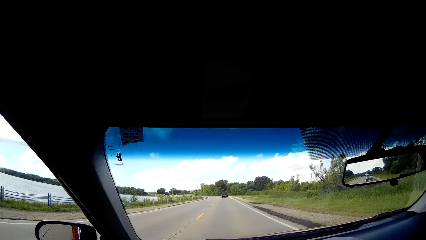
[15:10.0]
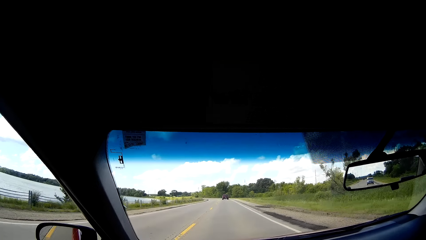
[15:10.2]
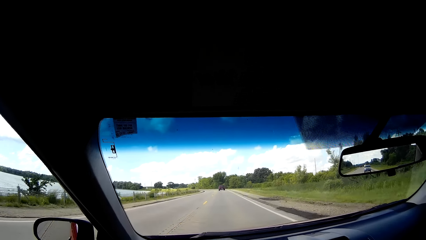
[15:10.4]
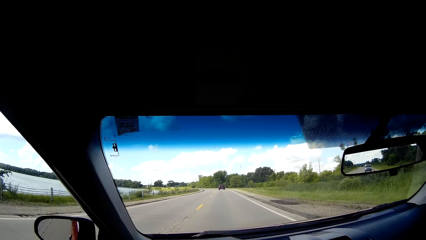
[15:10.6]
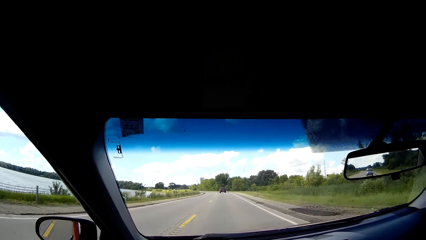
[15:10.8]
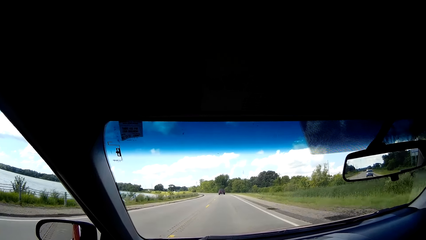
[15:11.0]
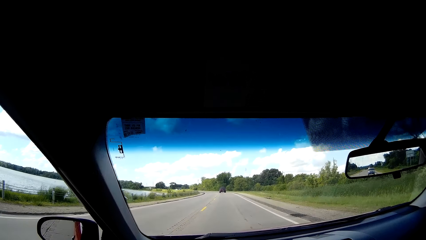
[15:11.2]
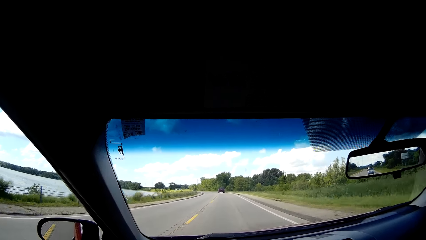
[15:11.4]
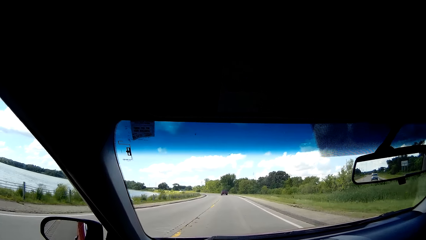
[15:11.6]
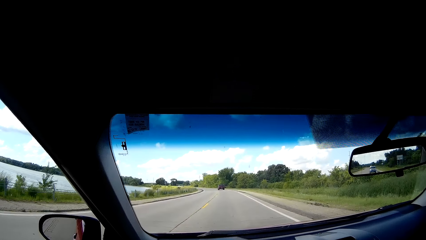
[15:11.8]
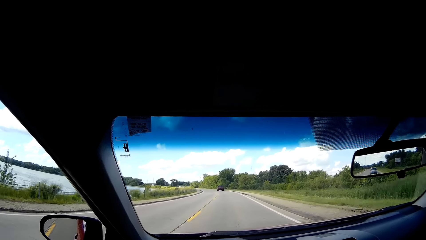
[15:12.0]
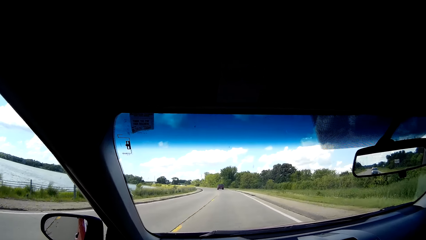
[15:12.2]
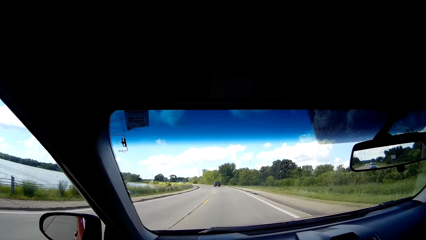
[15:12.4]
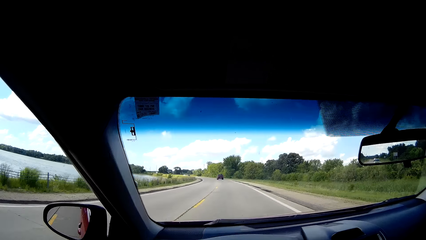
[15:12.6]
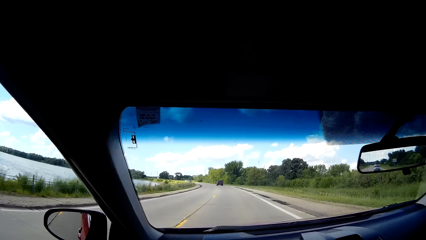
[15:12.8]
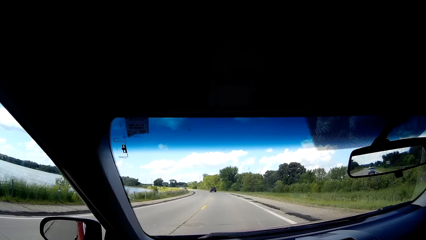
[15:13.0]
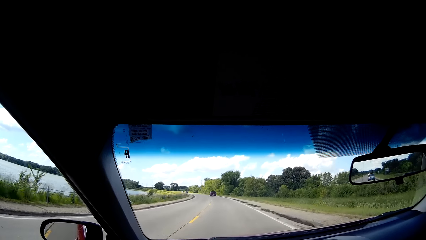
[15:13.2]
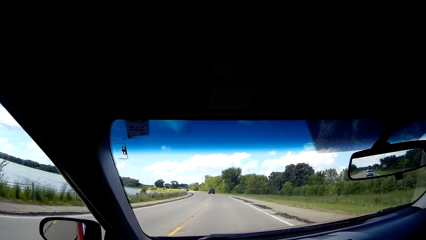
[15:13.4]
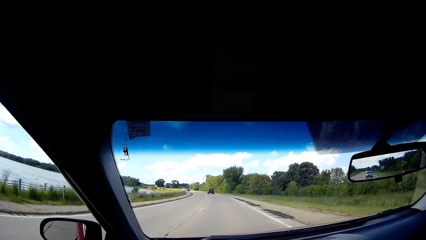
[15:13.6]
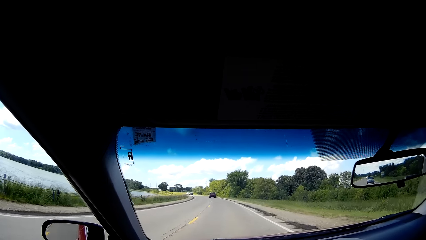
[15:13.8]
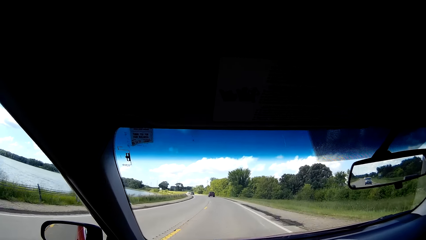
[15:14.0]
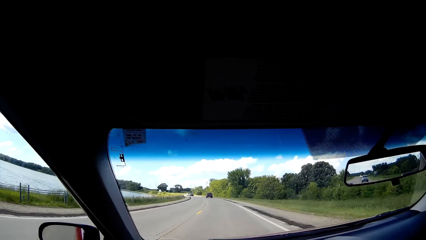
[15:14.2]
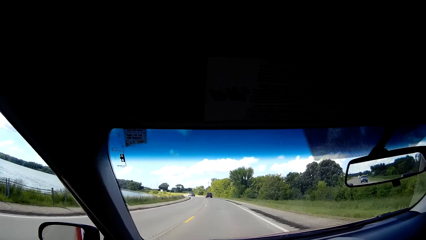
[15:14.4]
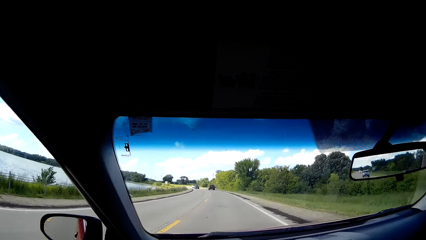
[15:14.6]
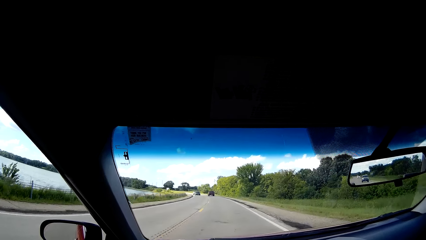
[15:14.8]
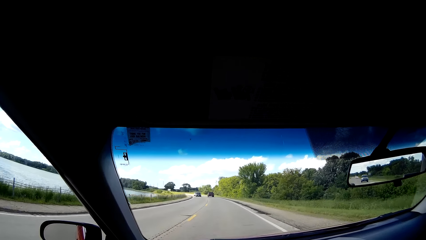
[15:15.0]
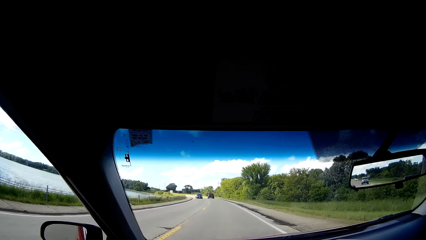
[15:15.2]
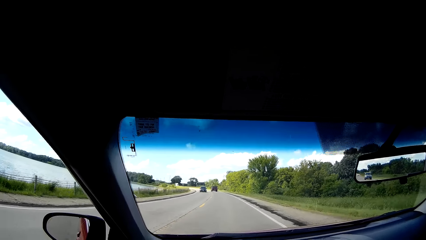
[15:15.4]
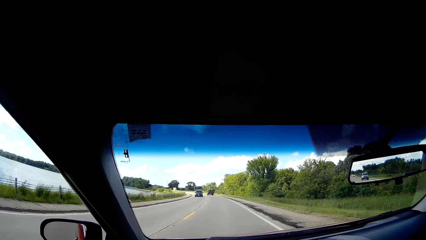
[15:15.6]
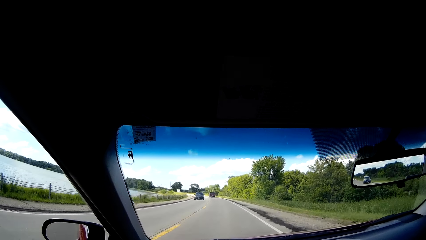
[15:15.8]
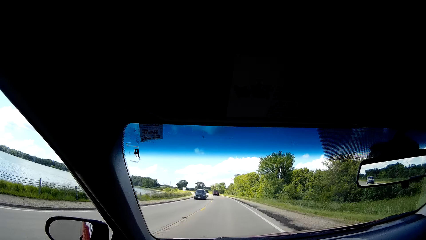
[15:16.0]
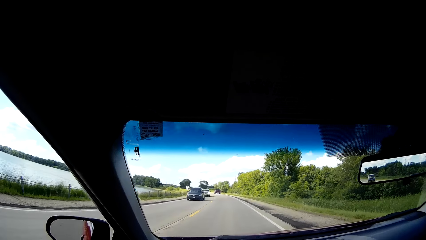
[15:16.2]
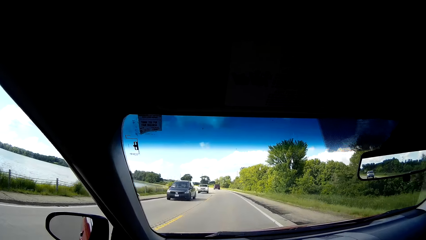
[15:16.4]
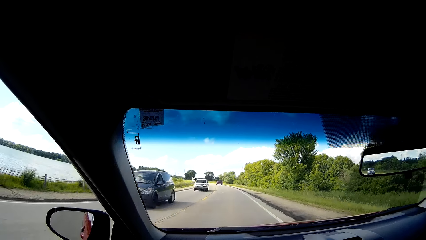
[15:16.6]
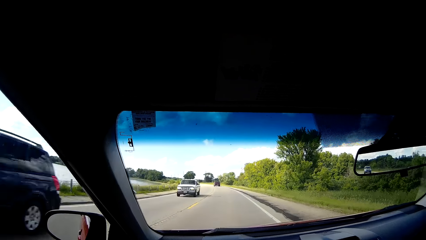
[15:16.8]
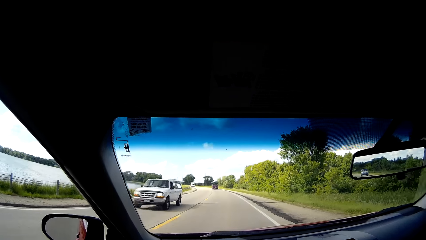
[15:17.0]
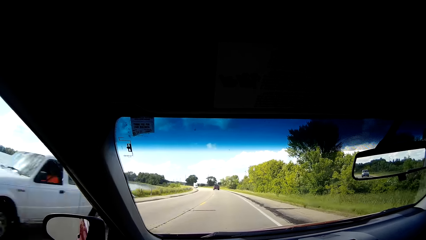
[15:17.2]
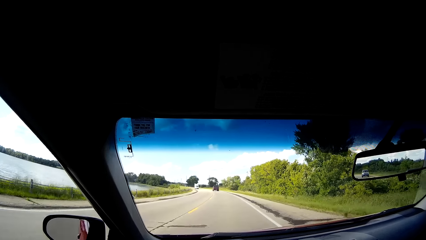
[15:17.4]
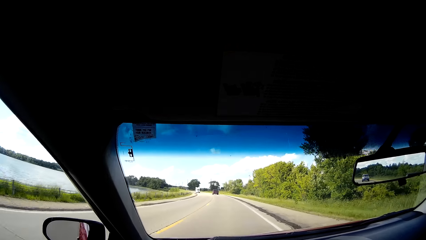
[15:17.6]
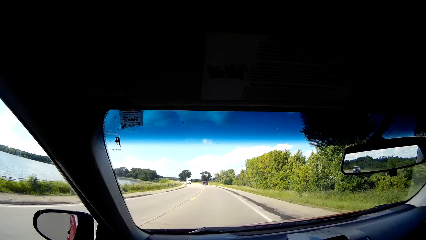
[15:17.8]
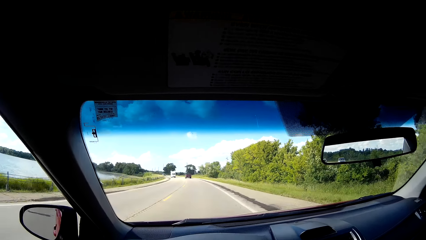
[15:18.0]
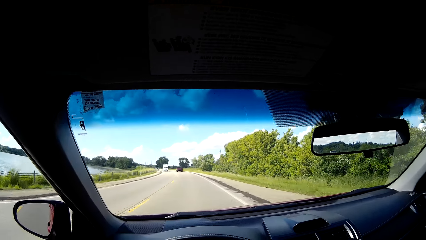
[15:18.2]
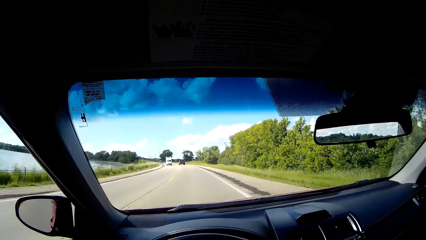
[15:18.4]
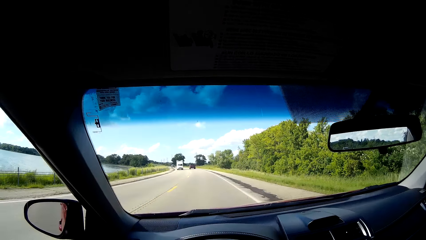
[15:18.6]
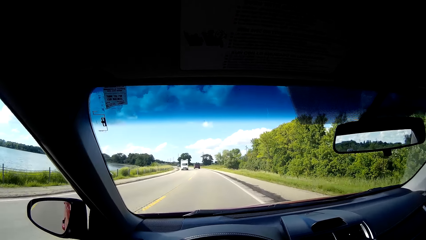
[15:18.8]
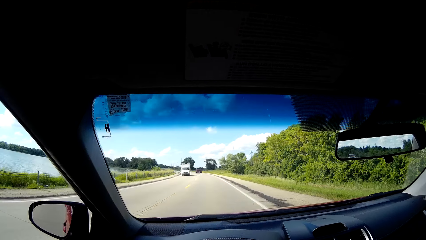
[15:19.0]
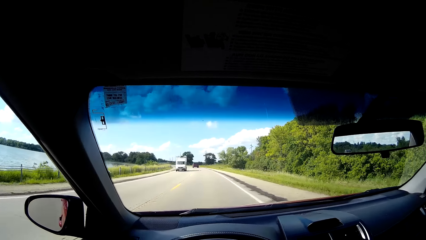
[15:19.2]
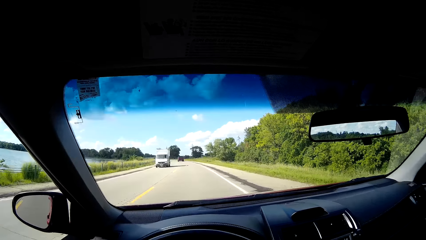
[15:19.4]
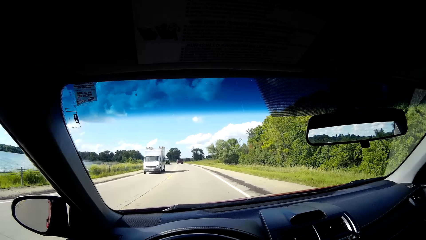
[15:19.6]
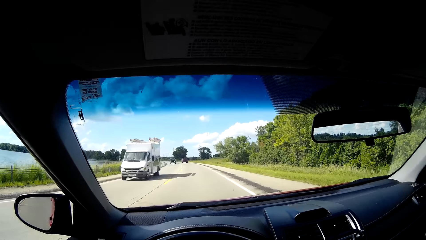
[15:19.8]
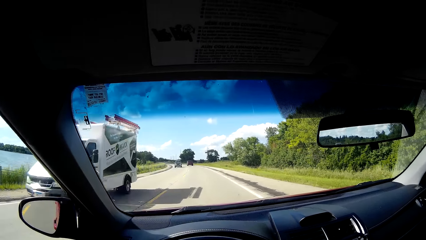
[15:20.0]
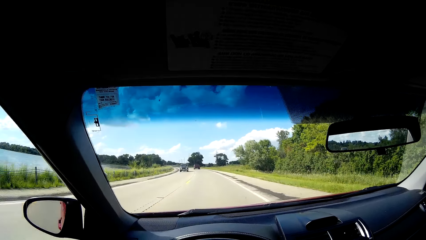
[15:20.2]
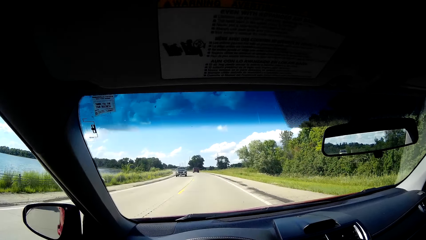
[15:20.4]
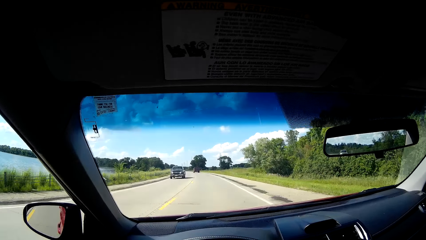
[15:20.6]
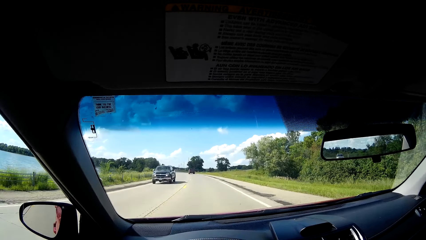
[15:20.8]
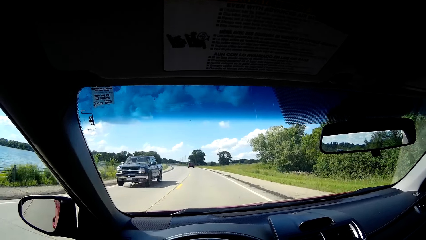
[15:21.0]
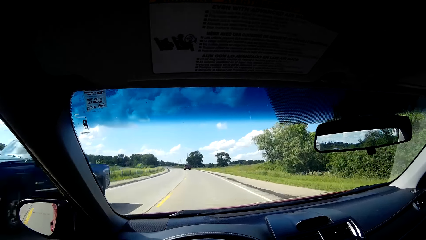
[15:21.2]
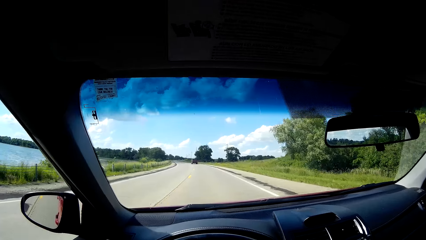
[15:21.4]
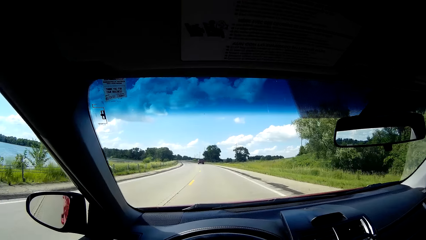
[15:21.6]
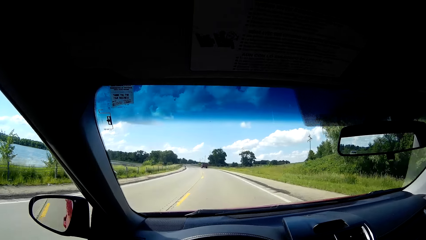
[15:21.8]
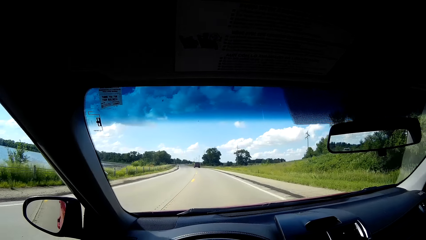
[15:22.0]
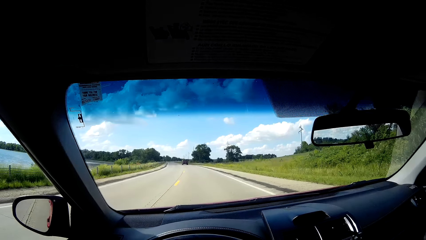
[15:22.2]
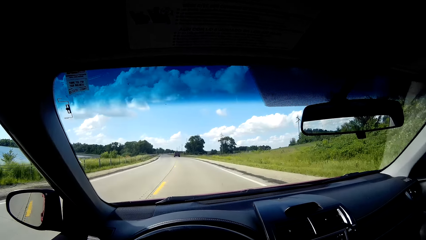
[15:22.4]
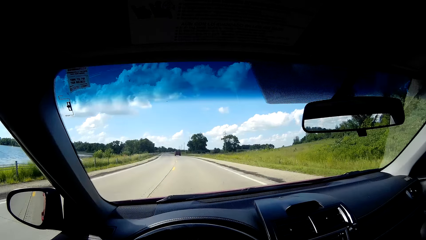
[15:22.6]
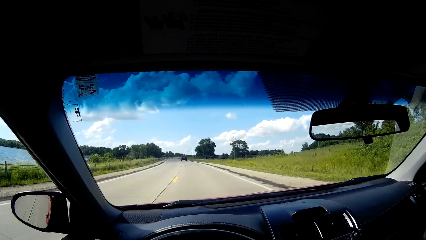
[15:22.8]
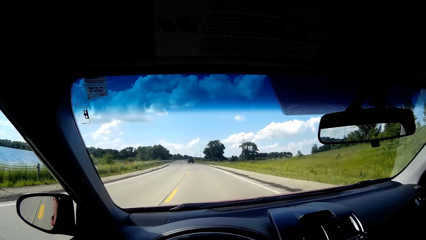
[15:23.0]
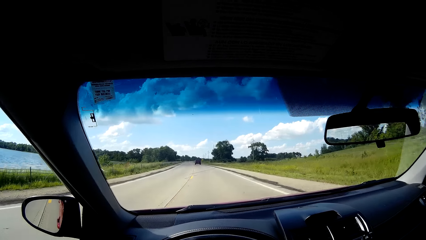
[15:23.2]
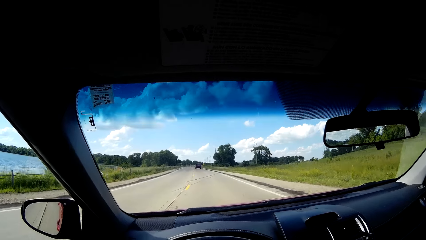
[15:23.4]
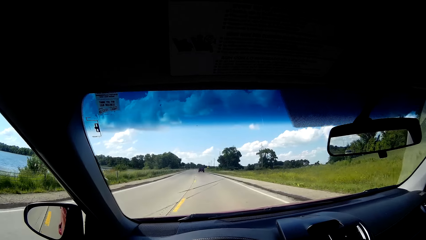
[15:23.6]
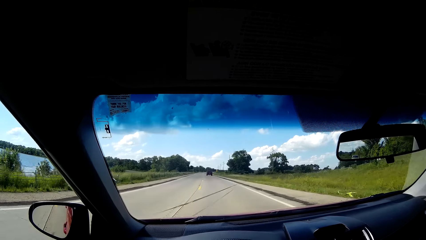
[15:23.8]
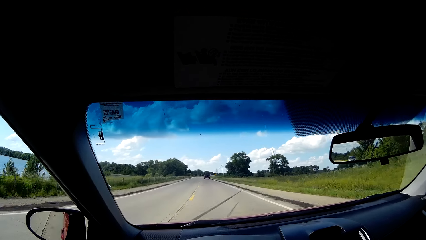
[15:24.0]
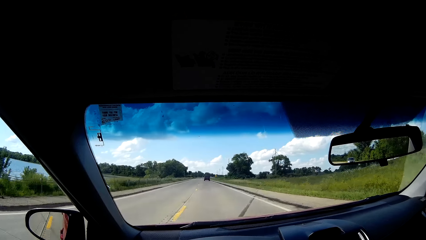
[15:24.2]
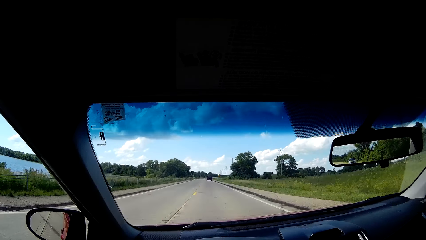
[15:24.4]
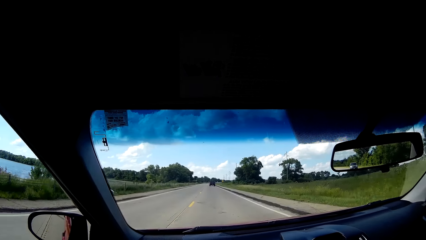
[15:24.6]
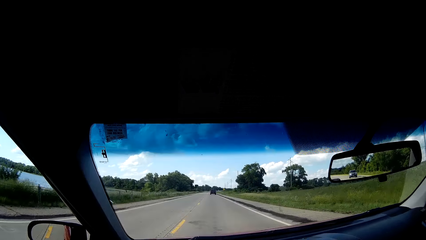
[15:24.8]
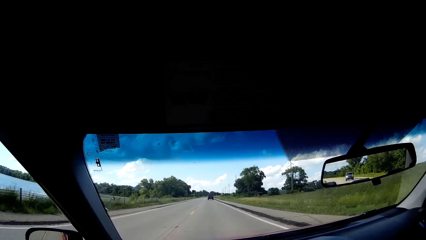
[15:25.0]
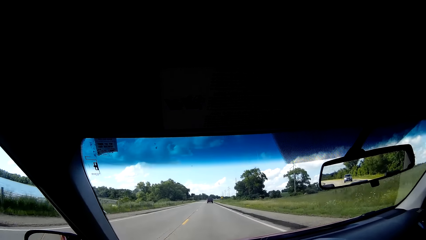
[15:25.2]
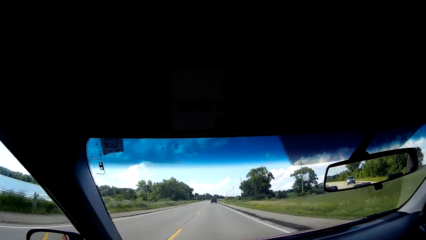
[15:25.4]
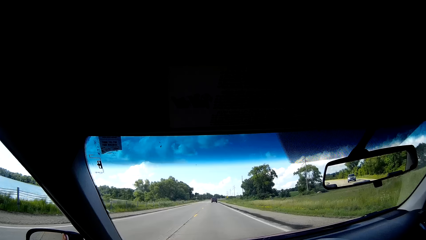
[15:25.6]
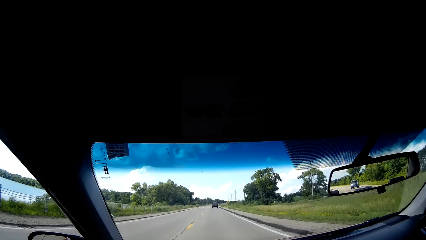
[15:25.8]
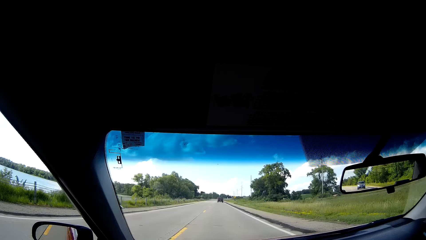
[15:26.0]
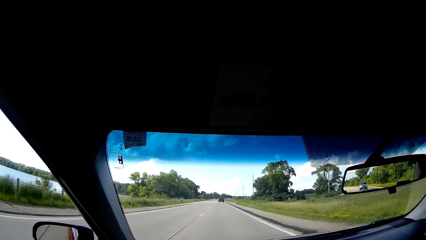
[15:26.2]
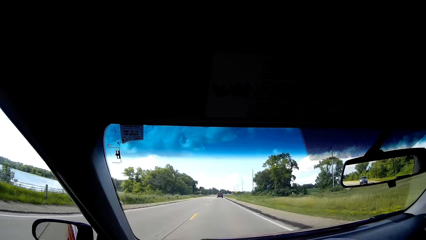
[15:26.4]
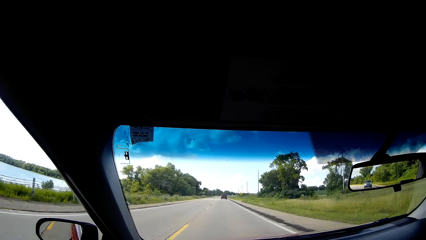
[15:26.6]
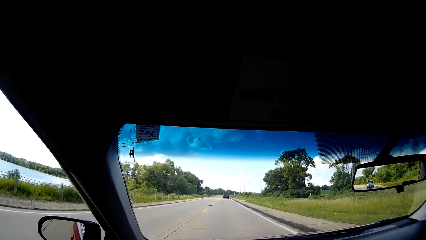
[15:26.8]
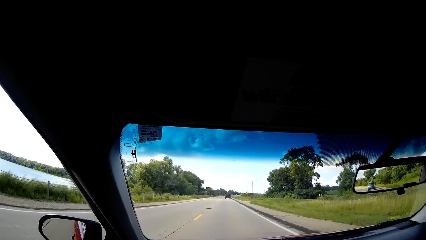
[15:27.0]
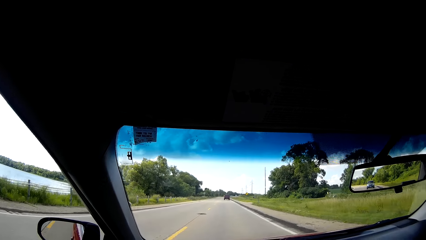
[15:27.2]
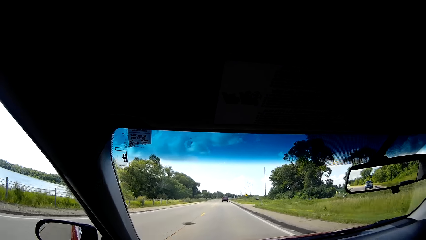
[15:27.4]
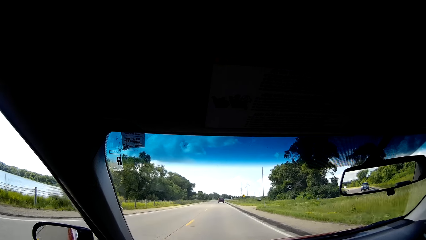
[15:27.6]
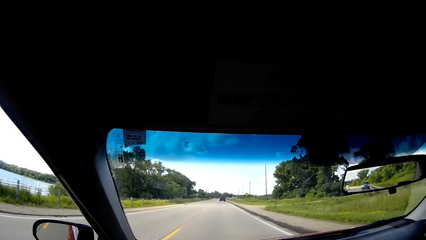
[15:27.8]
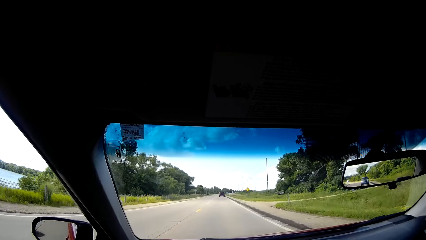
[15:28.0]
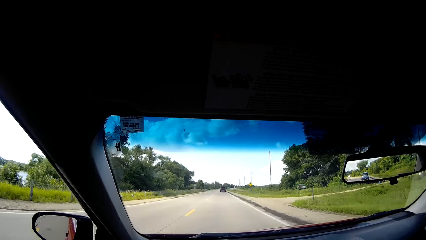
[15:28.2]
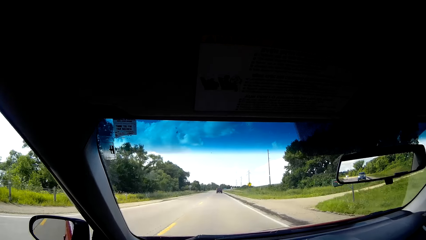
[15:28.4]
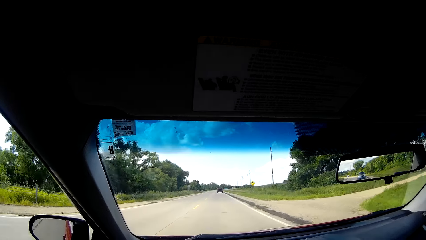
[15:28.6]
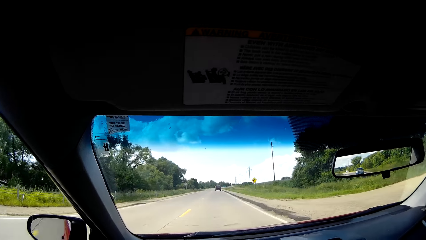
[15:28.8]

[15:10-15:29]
The camera wearer looks at the water dam on the left. They look through the rear view mirror. They look at the cars on the road. They look at the minivan on the road. They look at the pickup on the road. They drive on the road. They listen to the music. They look through the rear view mirror.
